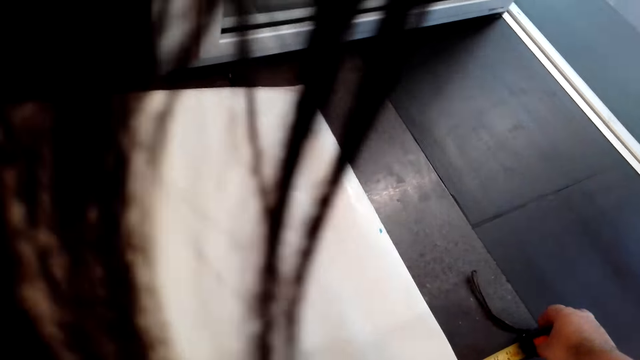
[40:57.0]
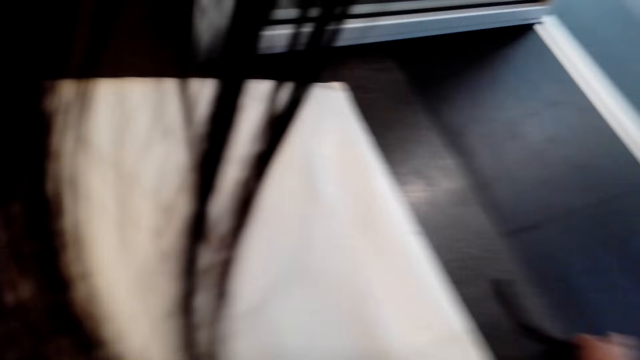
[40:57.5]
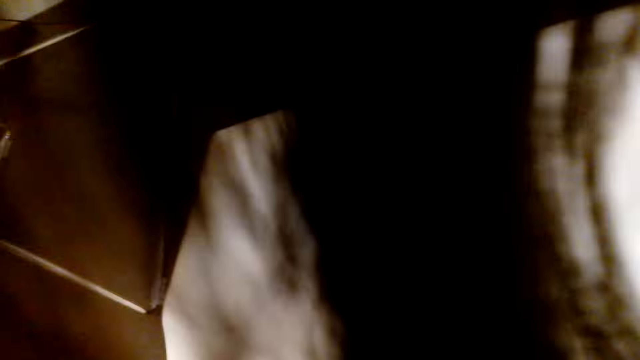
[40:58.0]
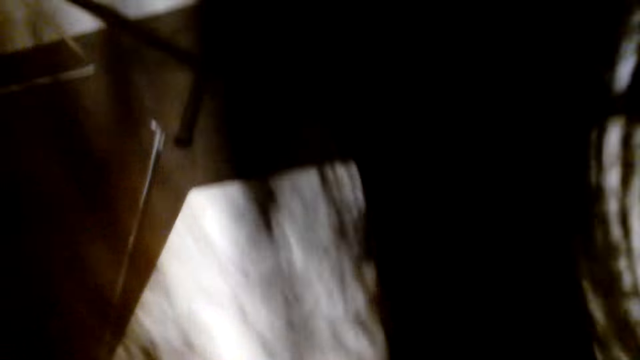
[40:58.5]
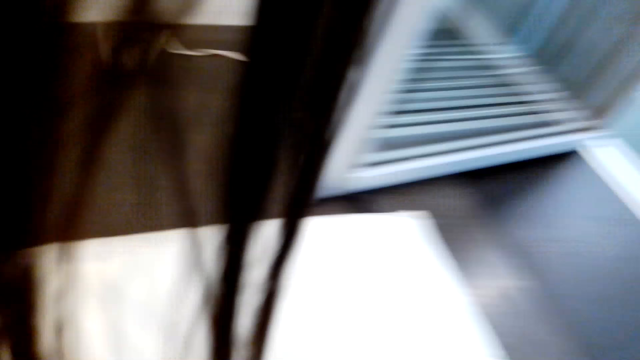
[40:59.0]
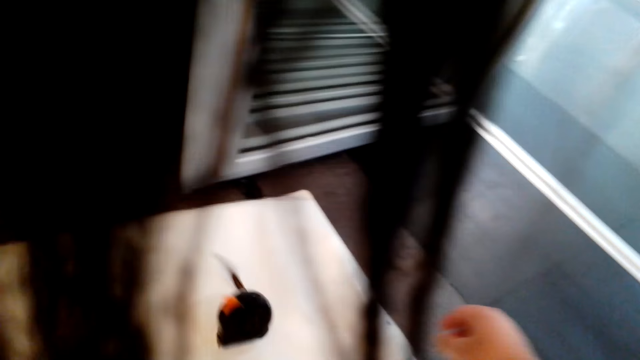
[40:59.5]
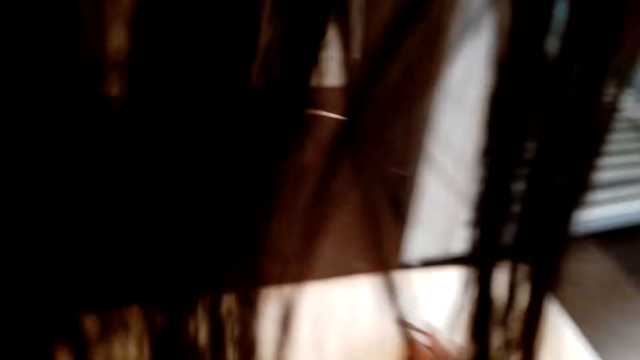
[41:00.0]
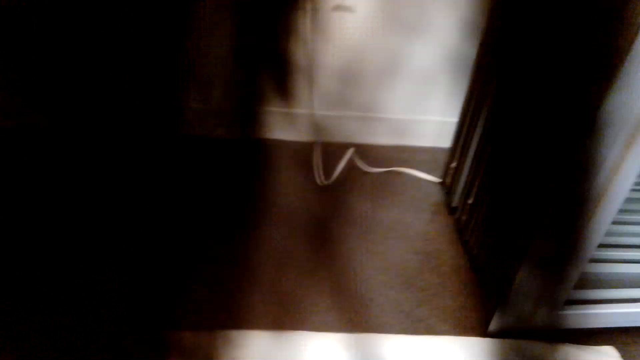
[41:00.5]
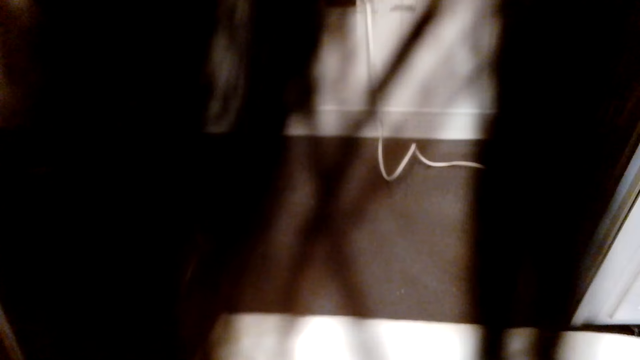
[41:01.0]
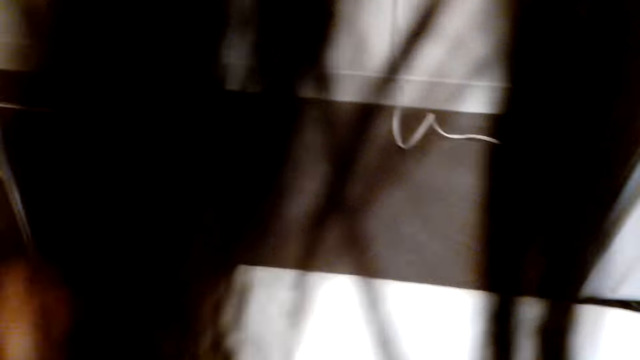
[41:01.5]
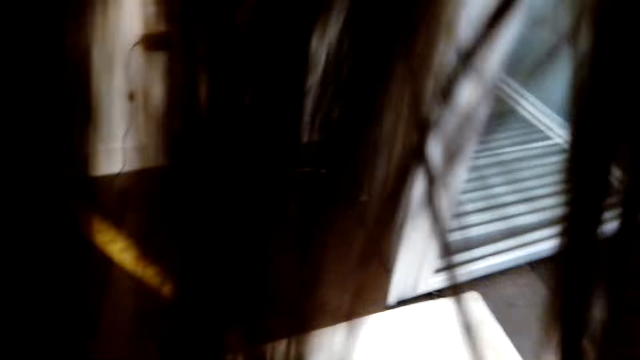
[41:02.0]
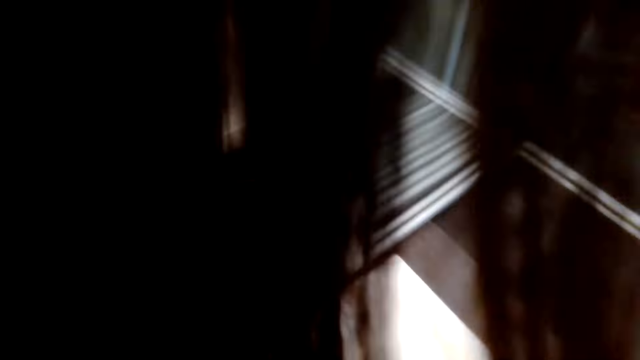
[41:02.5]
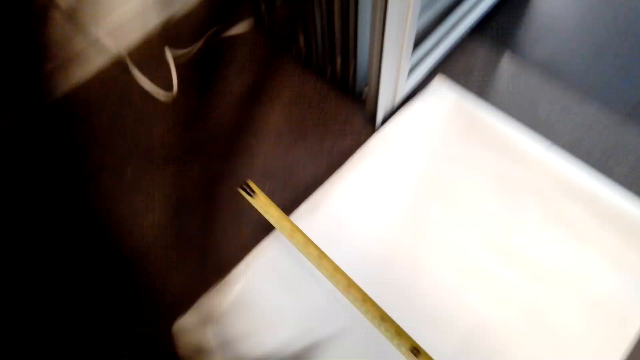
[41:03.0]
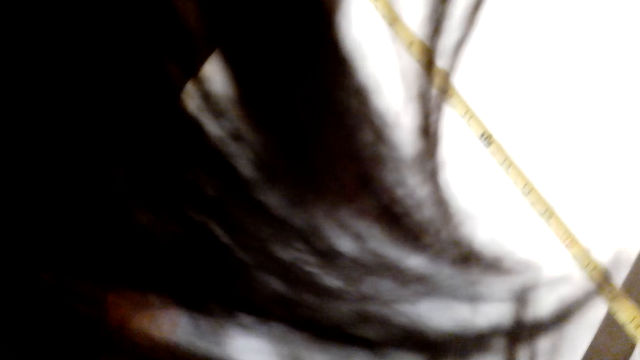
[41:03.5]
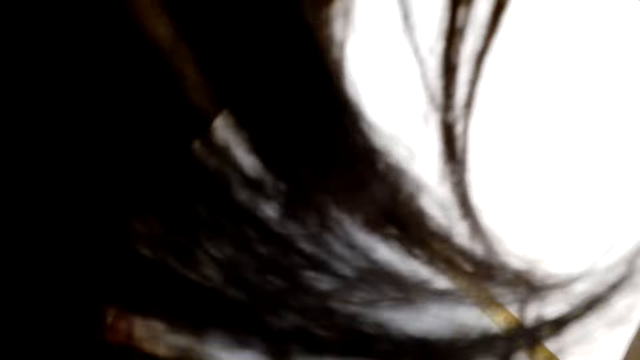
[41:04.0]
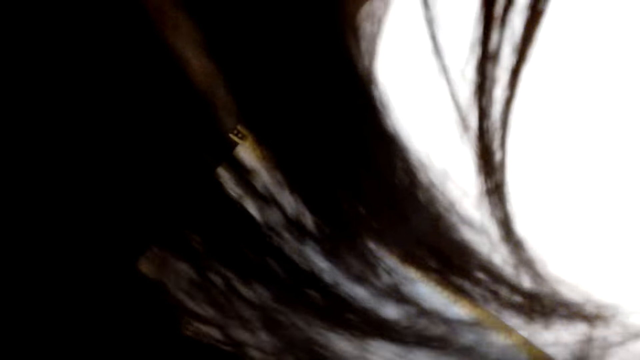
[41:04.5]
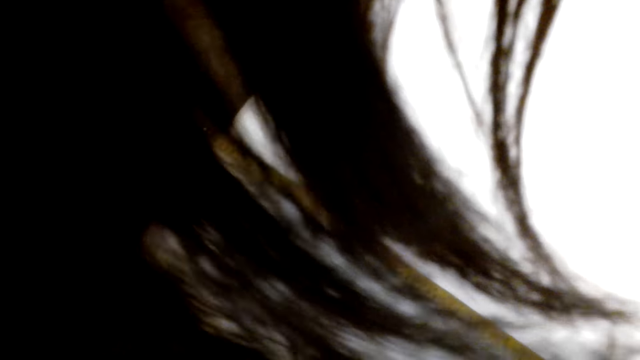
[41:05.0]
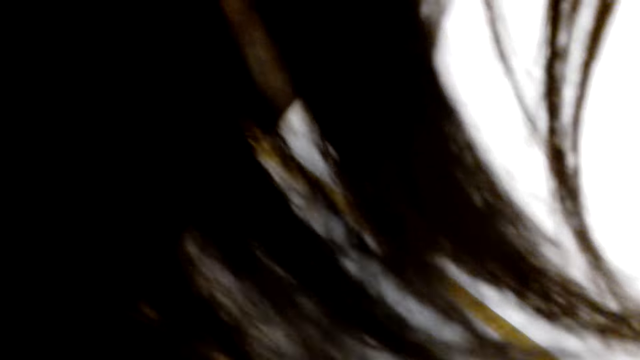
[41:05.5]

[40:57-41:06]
The camera wearer measures with the tape measure. They measure with the tape measure again.

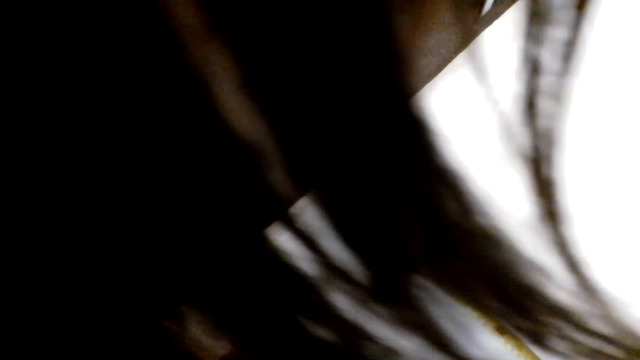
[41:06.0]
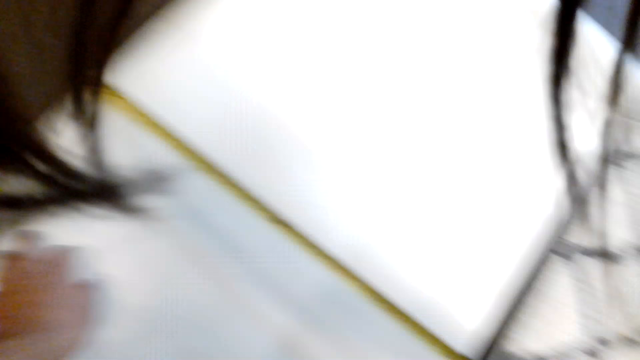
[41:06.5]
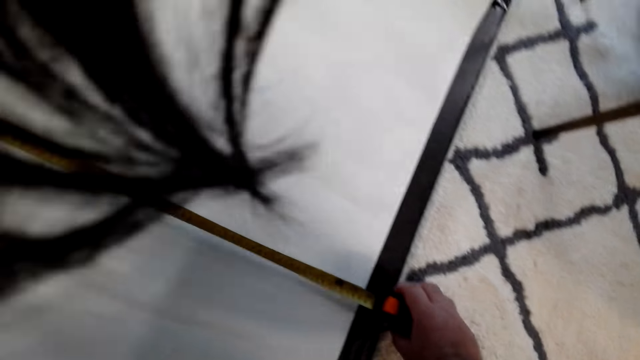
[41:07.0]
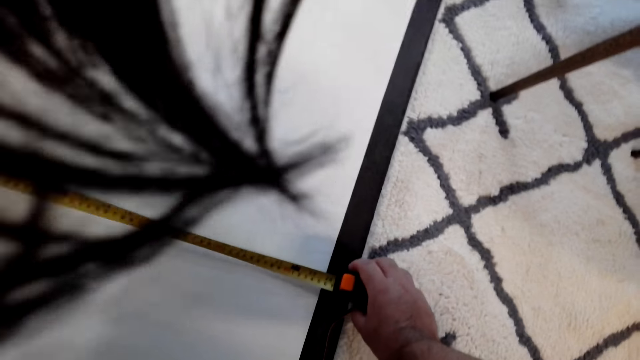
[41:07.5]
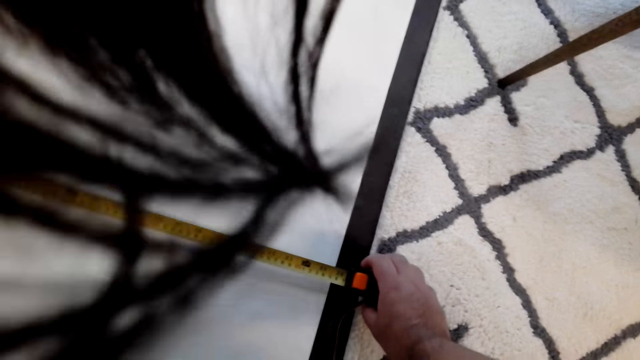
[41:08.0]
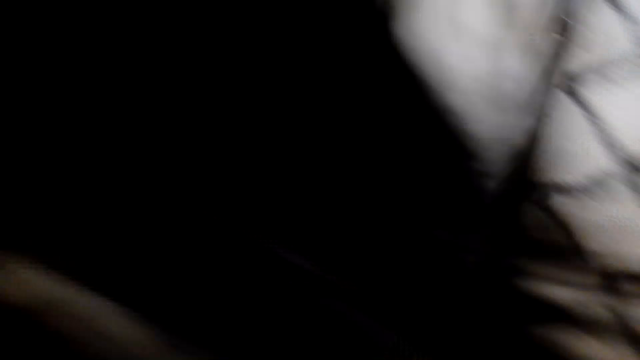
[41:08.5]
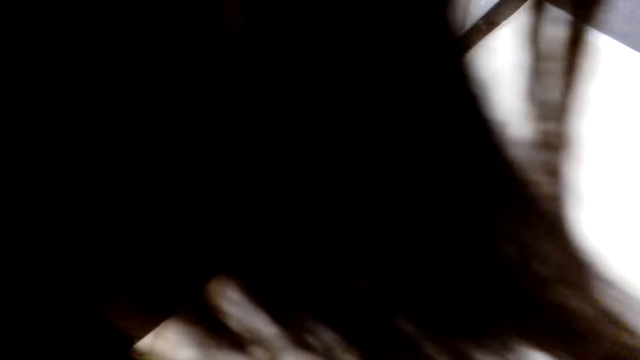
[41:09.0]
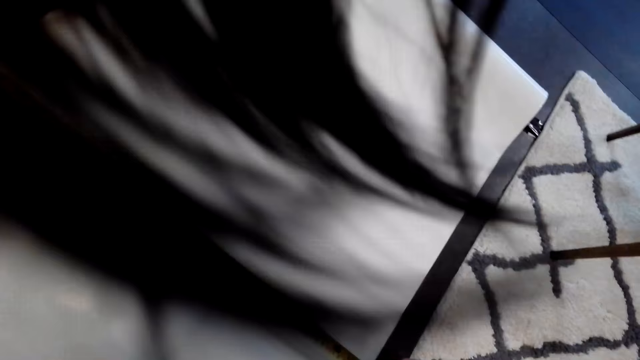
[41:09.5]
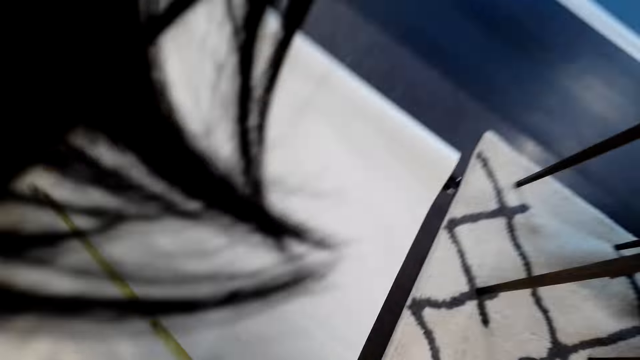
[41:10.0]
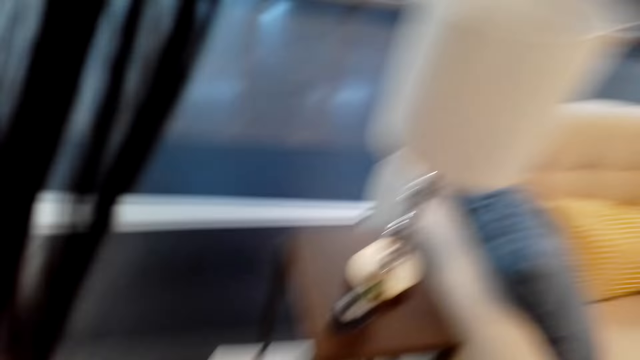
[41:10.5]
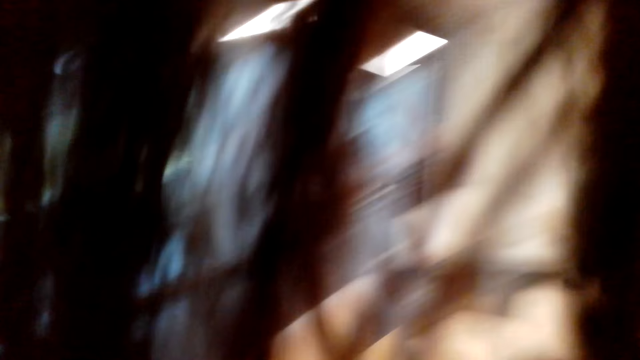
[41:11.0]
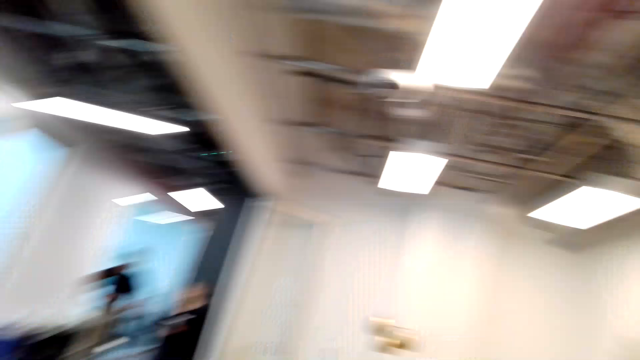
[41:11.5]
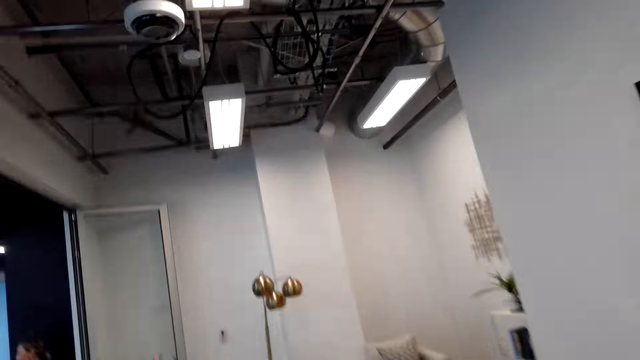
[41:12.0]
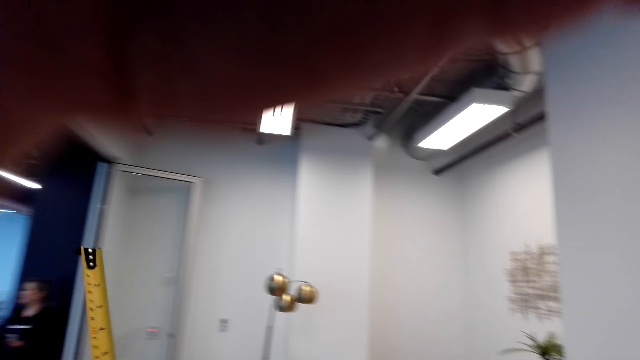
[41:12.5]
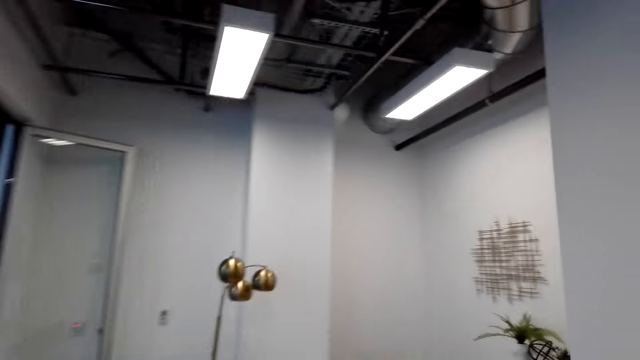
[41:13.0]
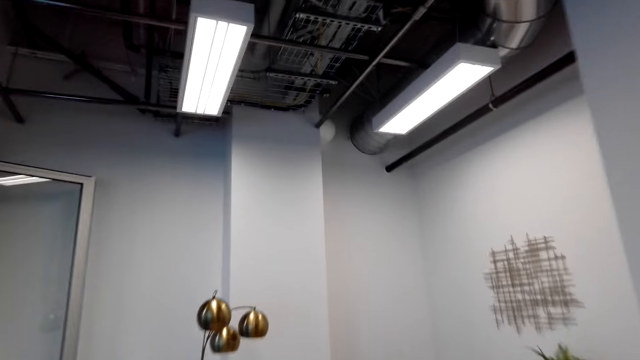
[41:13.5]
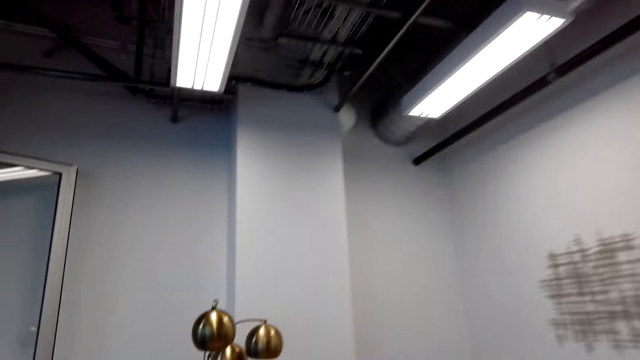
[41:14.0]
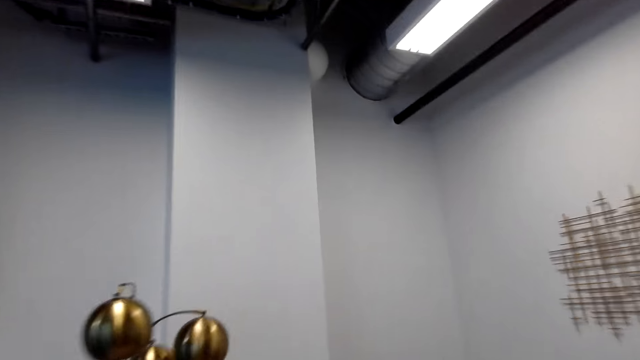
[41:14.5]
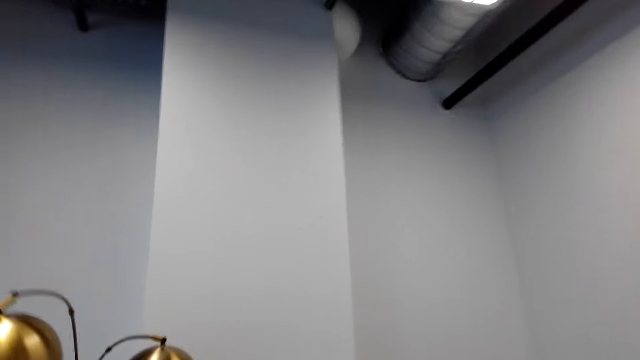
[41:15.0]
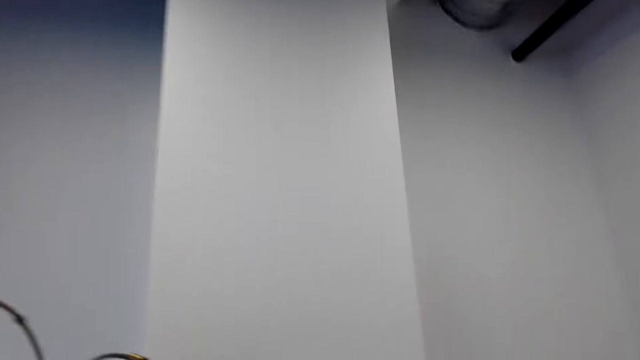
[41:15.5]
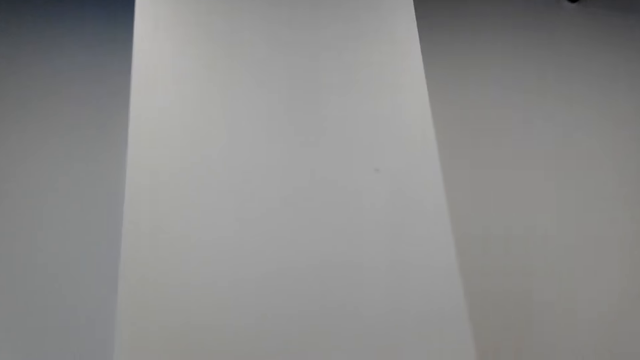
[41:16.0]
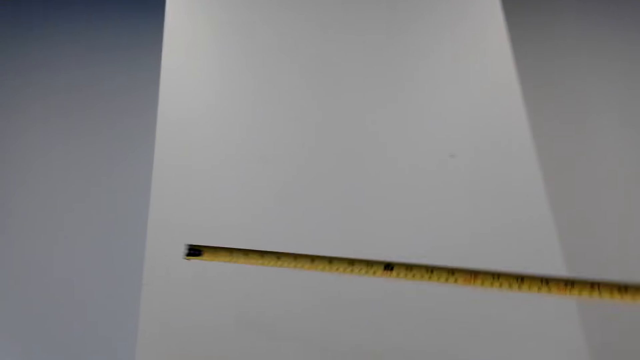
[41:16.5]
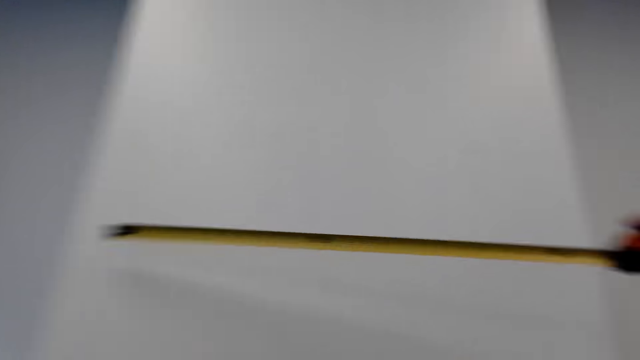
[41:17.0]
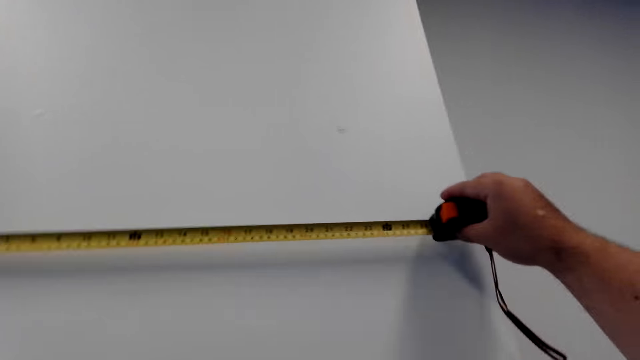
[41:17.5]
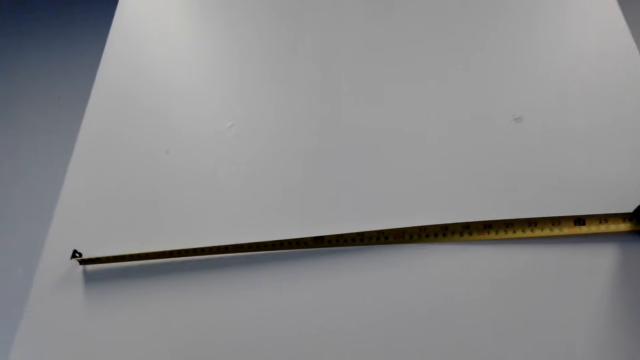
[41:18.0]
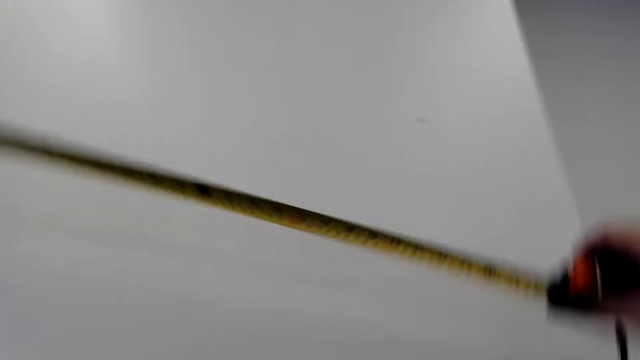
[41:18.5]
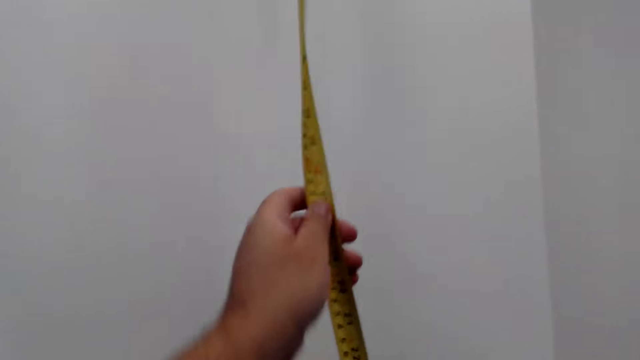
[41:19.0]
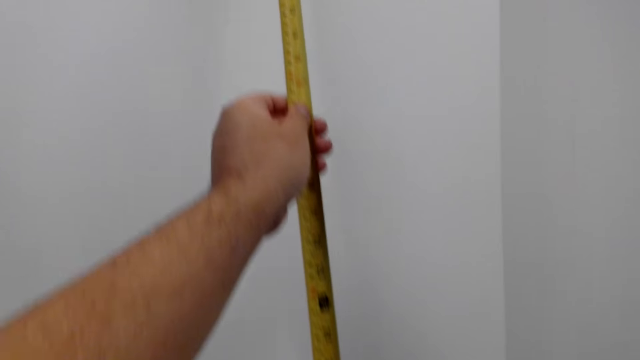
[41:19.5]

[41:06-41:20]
The camera wearer measures with the tape measure. They walk around. They adjust the camera. They measure the wall with the tape measure.
